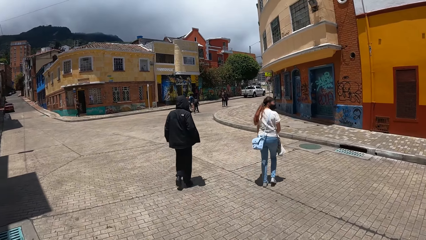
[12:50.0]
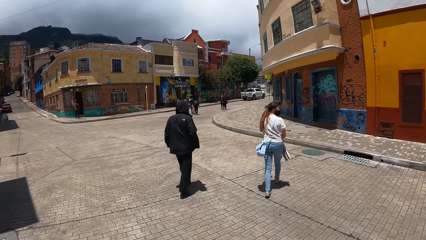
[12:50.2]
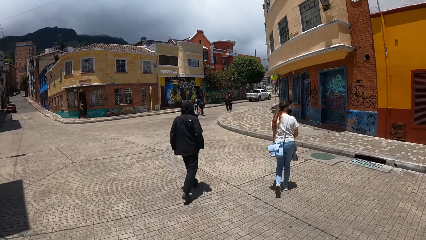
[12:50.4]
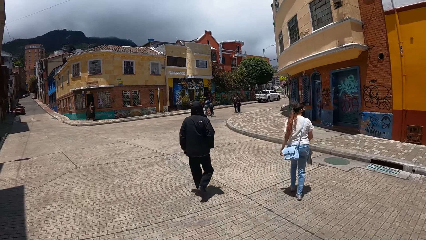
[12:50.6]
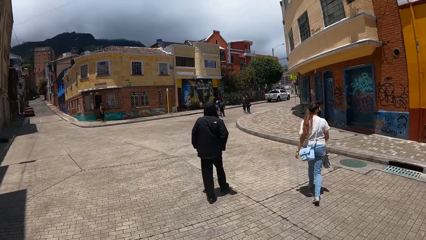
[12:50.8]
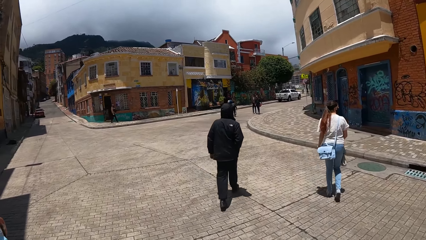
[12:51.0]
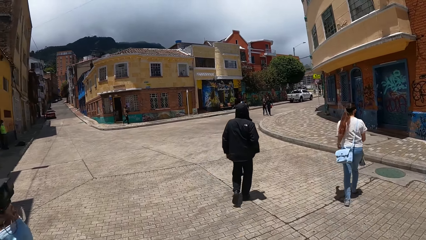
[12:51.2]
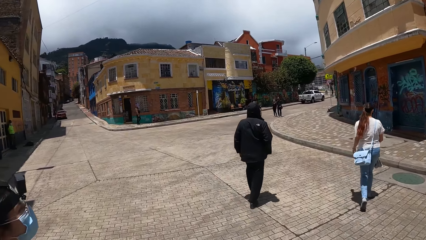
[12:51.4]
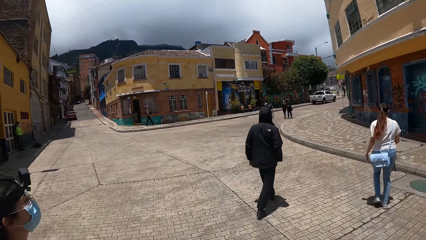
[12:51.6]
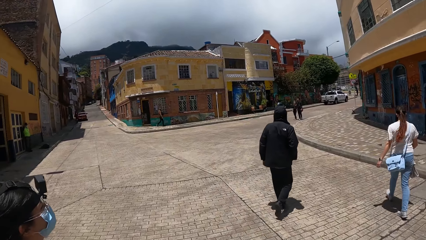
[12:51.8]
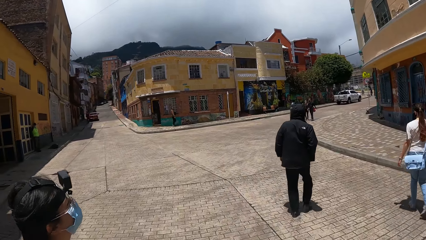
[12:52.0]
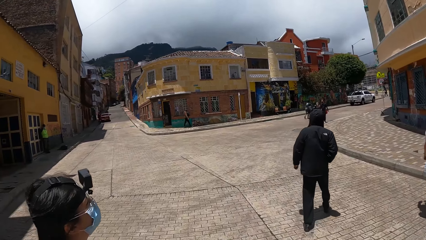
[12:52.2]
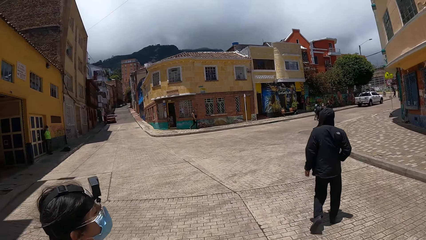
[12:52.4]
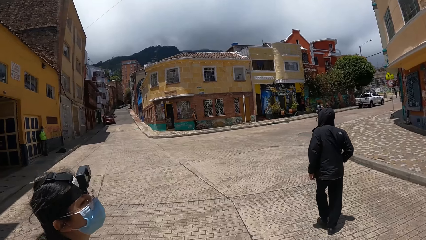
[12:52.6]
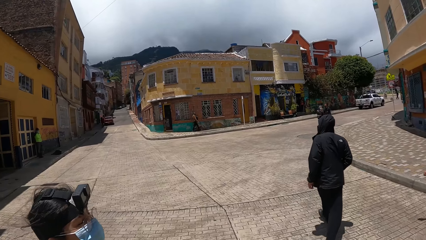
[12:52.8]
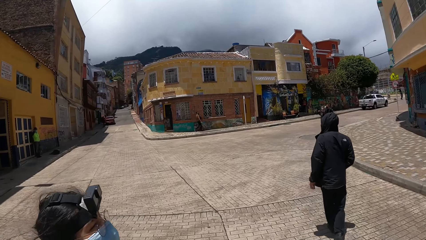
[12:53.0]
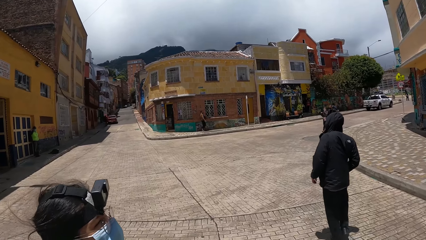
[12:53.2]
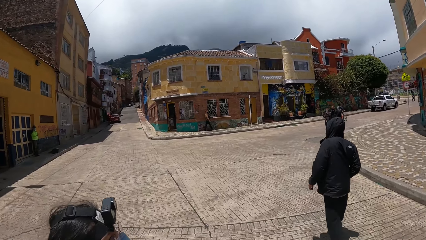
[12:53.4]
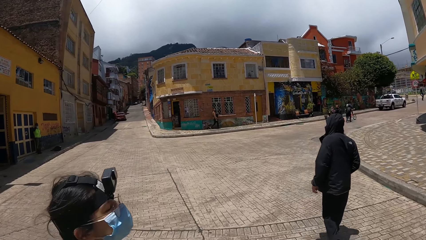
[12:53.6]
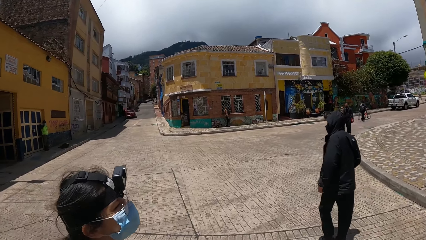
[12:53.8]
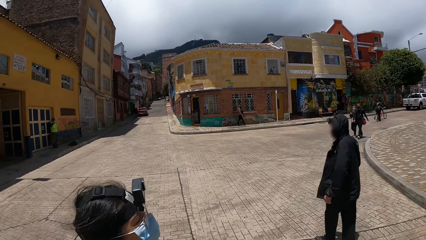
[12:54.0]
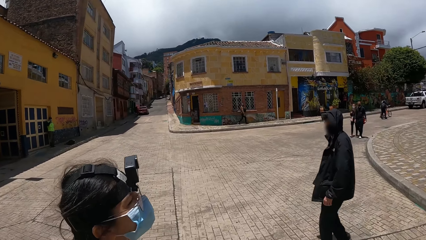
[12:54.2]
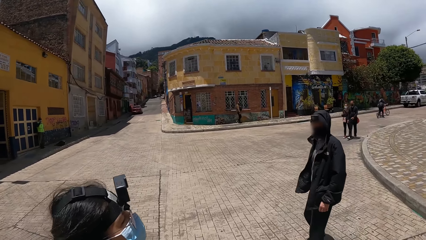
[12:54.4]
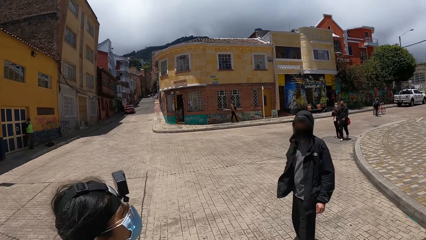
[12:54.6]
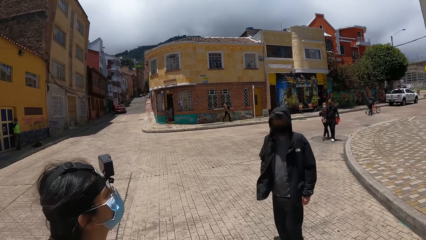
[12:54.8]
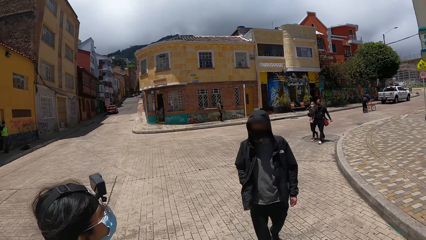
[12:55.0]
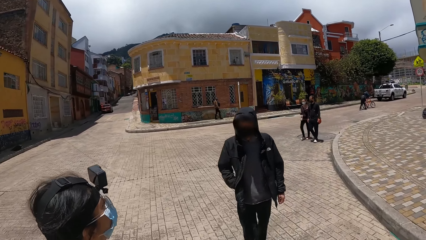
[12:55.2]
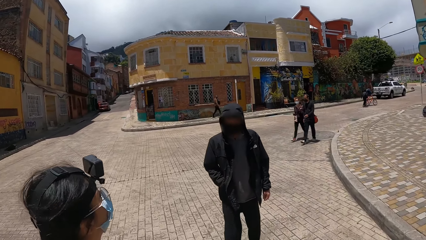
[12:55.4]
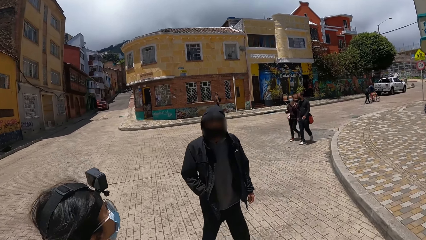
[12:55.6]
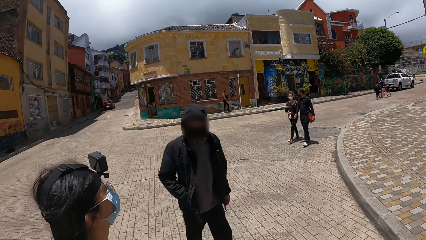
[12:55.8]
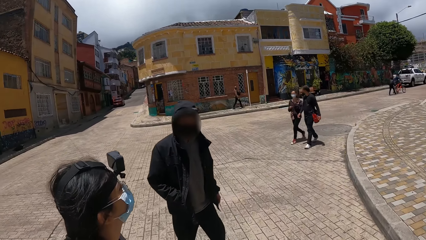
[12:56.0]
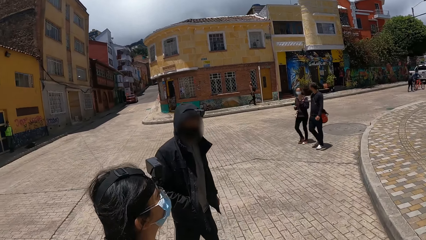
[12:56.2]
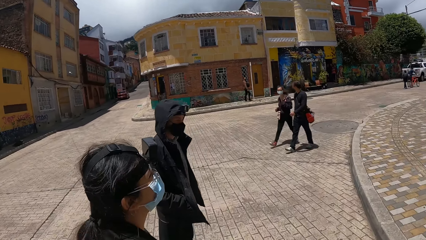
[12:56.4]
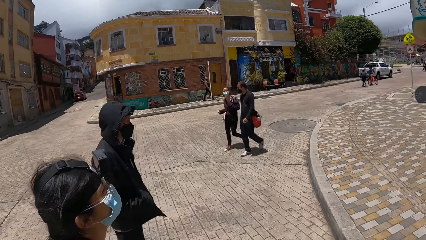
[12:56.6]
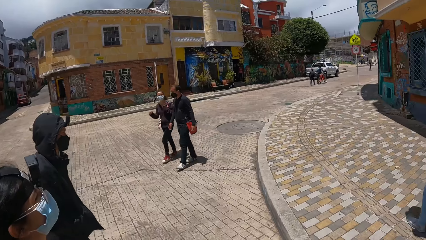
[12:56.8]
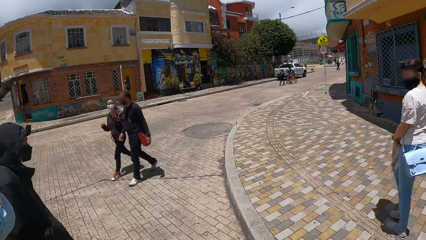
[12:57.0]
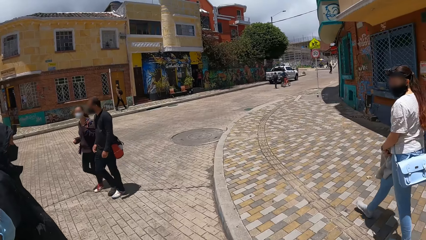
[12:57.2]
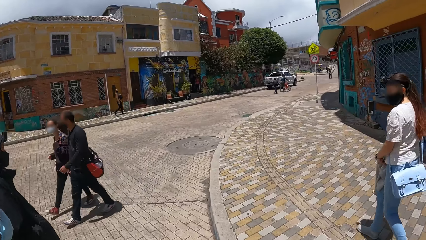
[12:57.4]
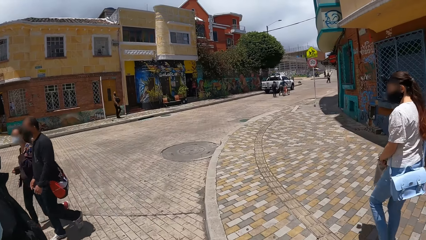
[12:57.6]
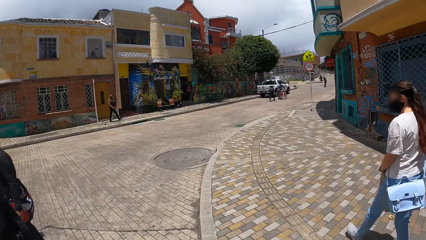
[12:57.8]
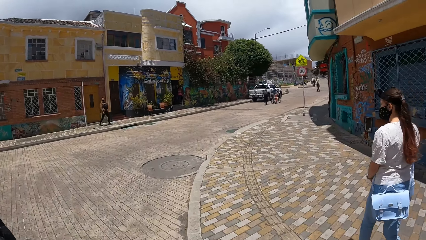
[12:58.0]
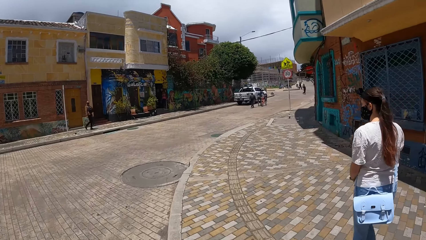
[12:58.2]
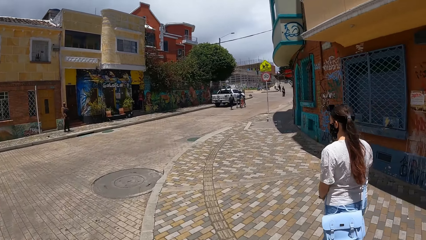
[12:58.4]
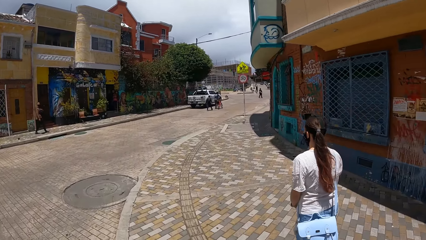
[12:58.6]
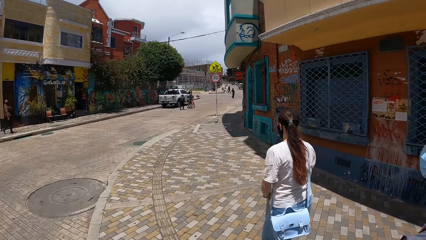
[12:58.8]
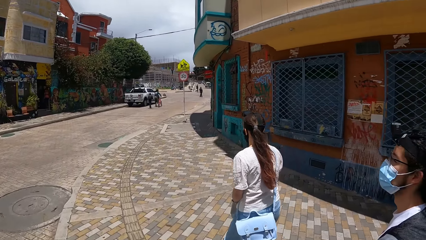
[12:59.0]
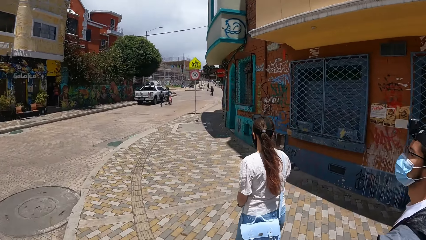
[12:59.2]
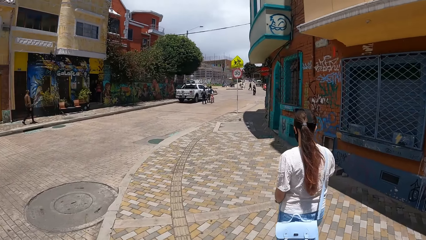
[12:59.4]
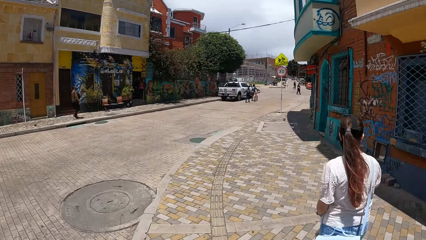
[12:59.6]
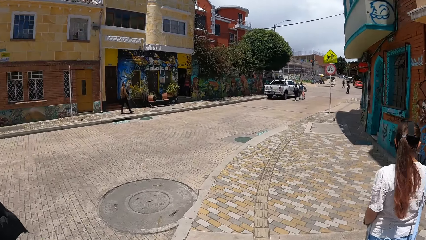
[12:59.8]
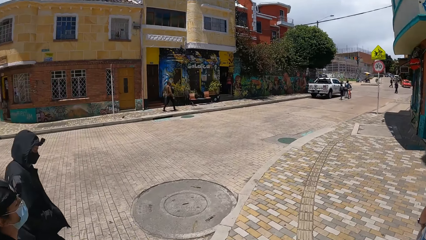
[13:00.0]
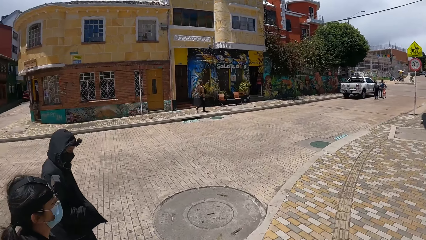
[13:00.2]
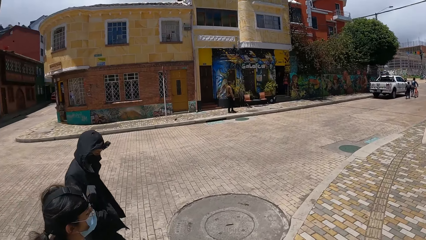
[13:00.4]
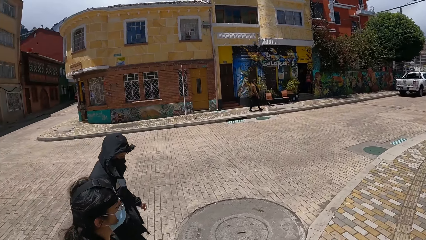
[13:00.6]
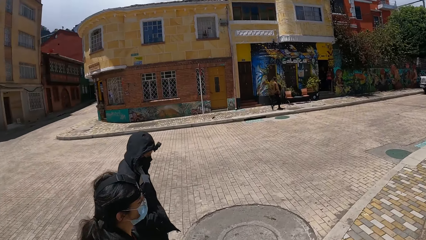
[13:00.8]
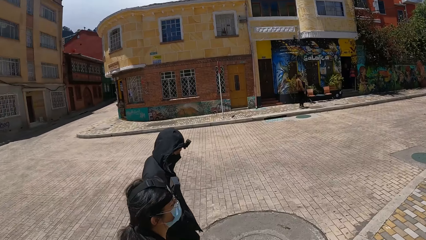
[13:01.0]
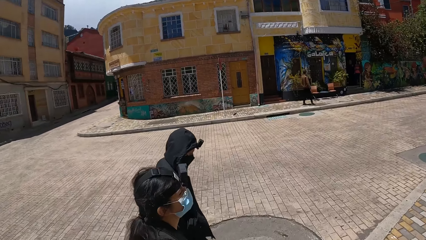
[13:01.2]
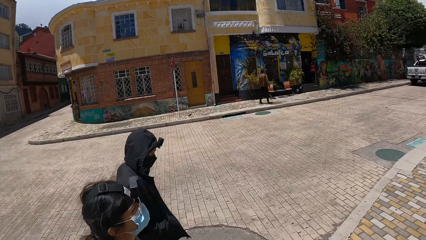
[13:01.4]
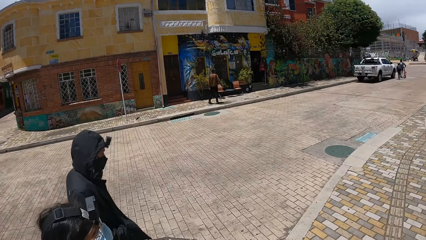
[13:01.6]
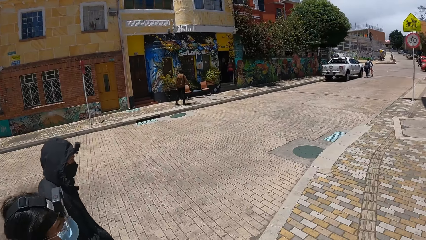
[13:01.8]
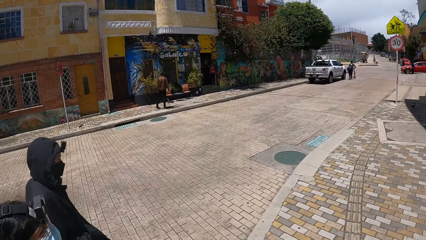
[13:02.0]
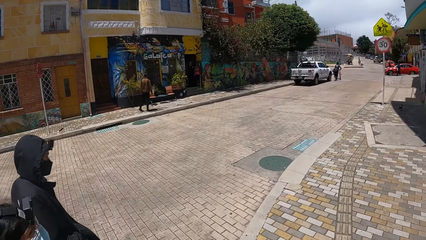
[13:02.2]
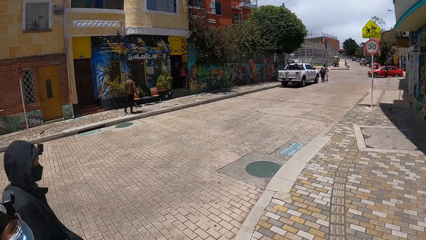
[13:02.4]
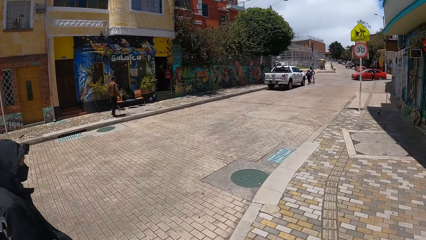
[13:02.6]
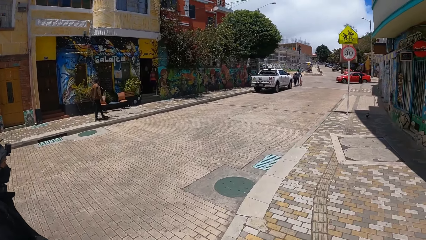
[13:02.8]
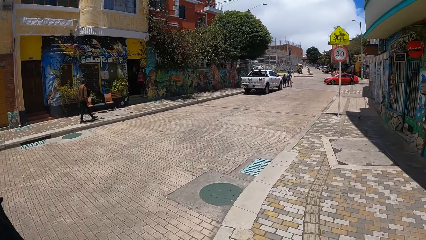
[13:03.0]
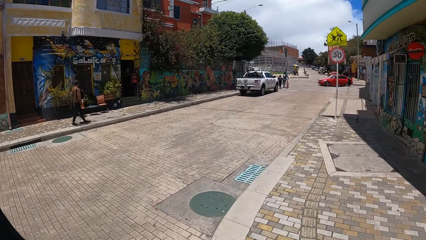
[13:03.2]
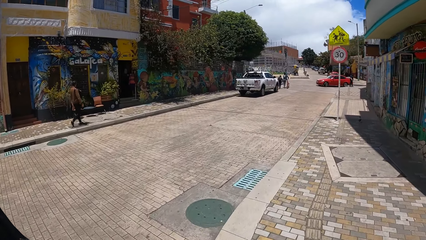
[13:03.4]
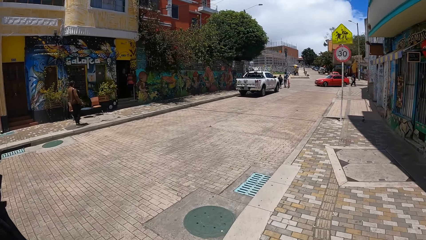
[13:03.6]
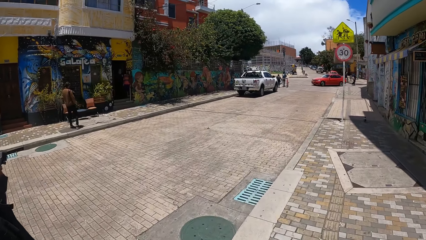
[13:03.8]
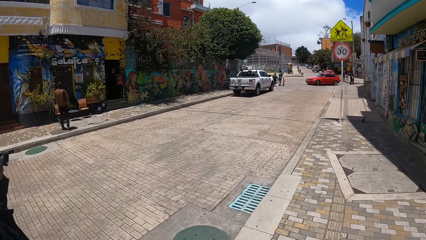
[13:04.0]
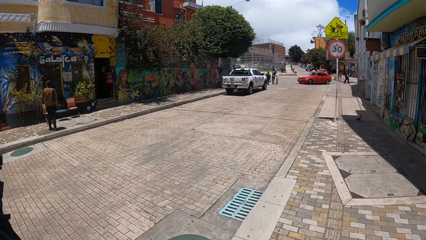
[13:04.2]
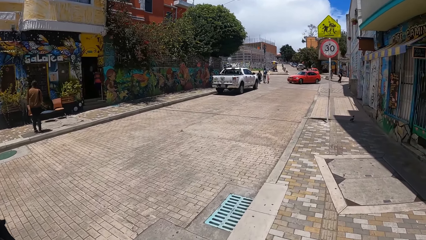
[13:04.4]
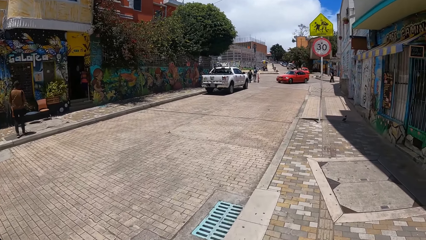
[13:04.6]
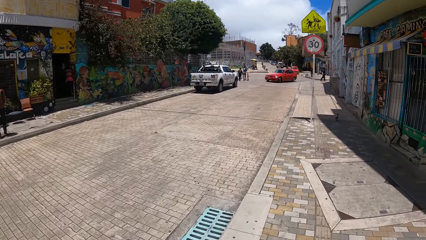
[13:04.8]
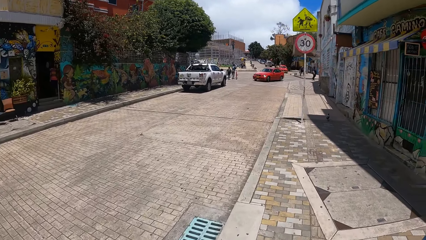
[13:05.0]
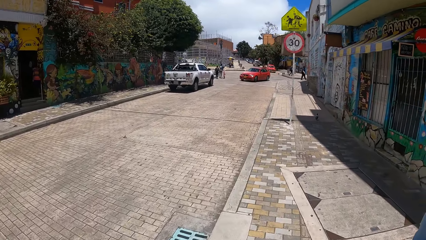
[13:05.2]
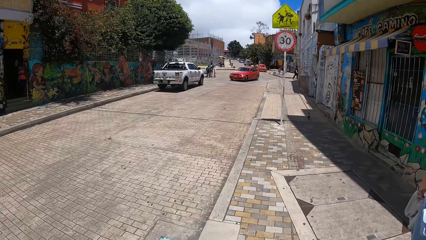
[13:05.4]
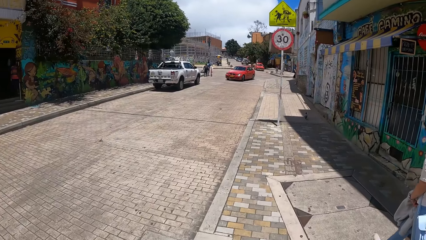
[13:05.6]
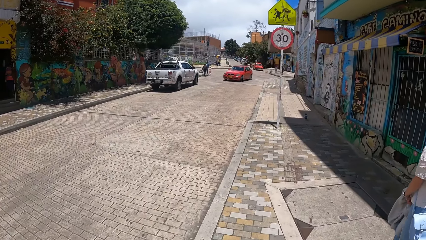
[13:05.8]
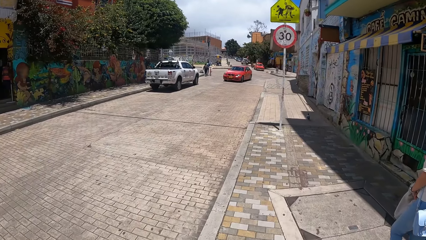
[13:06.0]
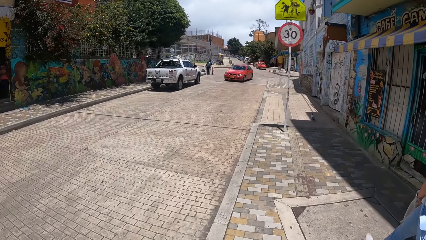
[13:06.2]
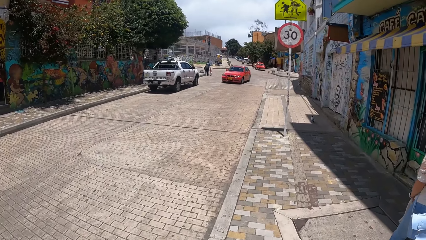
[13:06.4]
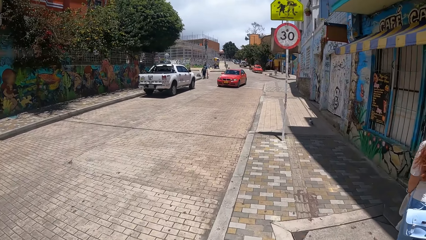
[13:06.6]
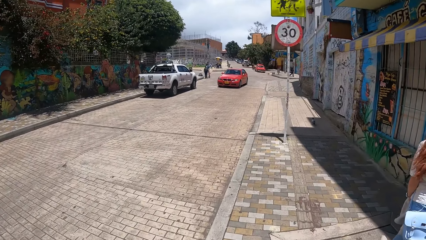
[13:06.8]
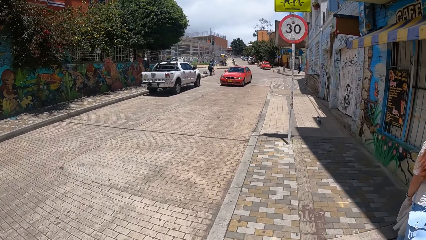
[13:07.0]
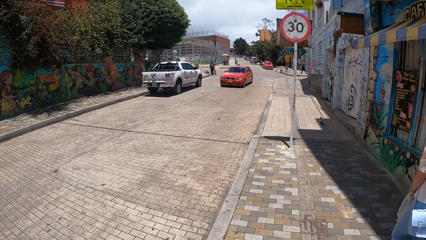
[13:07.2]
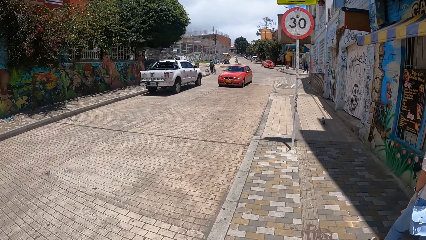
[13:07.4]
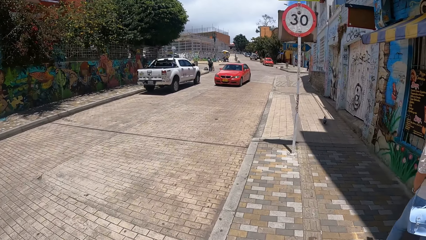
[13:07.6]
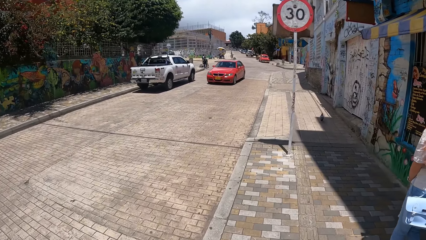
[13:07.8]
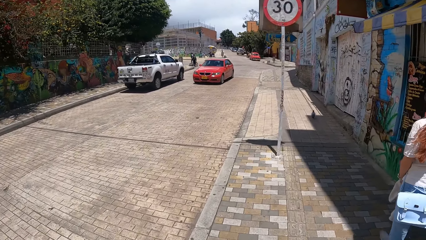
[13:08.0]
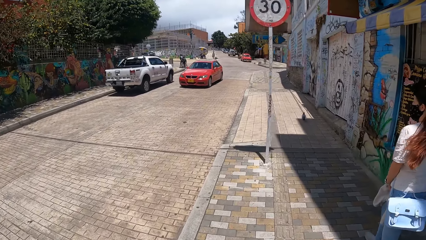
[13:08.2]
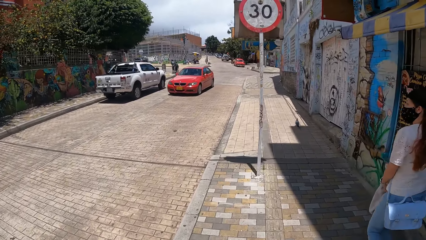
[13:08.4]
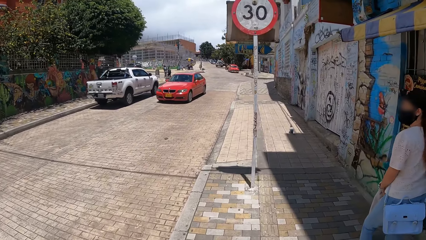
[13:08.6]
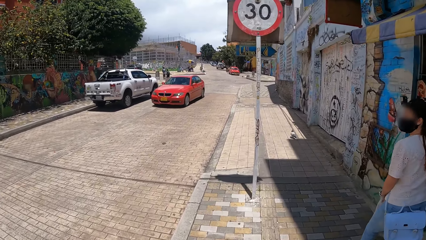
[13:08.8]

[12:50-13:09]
A woman crosses the road. The camera wearer crosses the road. They walk on the sidewalk.
